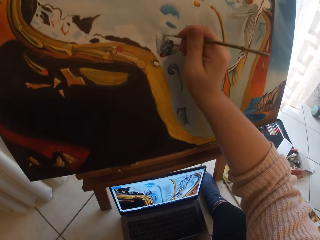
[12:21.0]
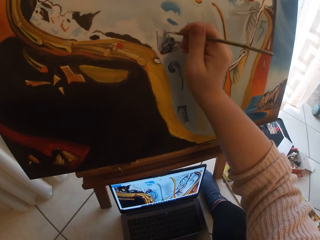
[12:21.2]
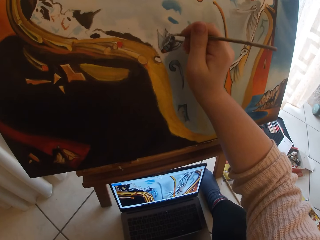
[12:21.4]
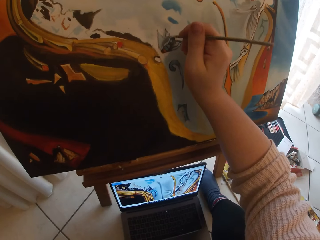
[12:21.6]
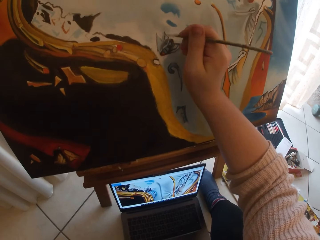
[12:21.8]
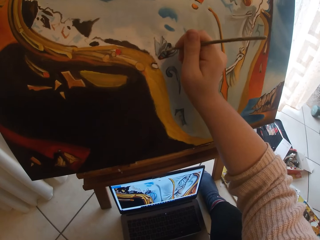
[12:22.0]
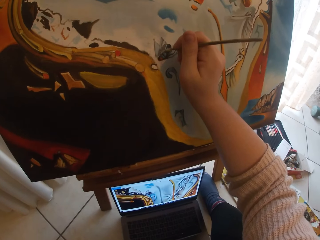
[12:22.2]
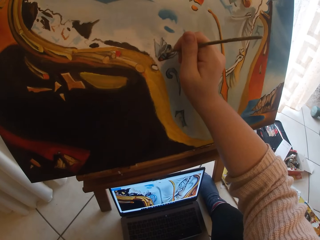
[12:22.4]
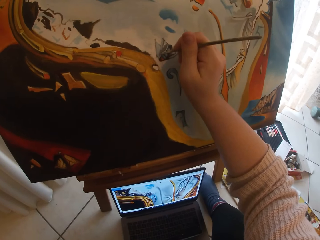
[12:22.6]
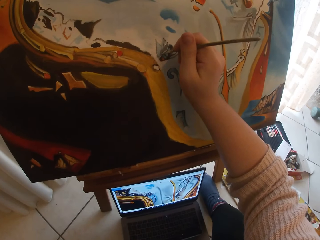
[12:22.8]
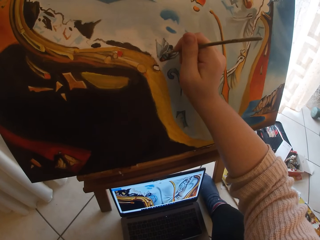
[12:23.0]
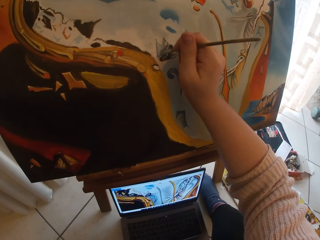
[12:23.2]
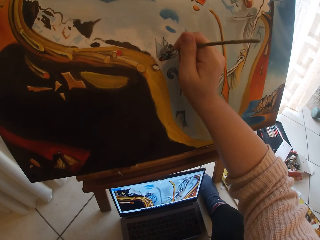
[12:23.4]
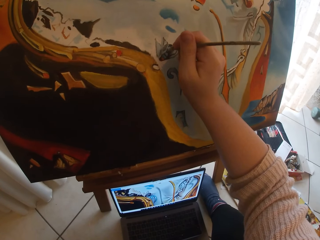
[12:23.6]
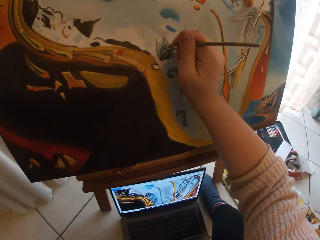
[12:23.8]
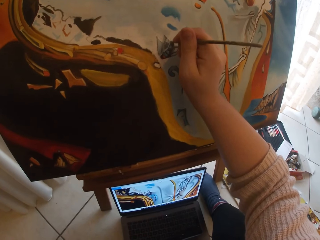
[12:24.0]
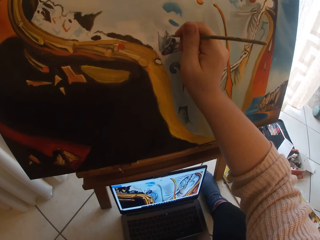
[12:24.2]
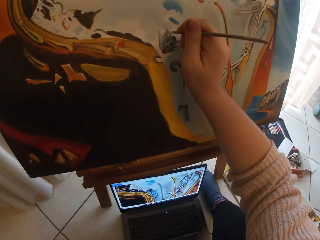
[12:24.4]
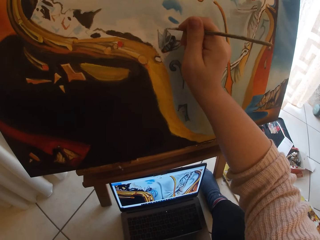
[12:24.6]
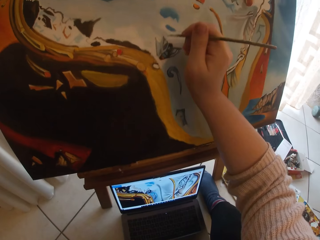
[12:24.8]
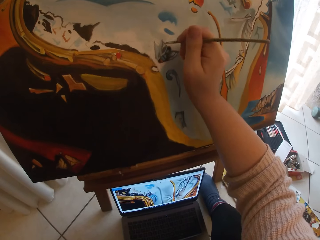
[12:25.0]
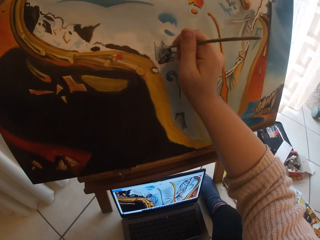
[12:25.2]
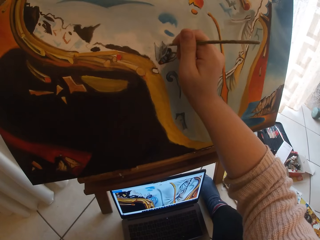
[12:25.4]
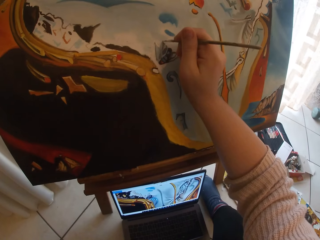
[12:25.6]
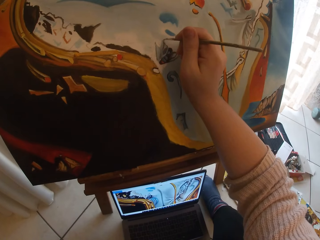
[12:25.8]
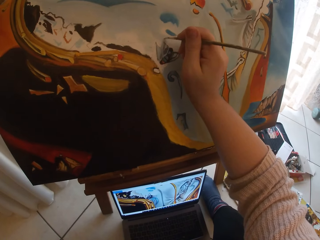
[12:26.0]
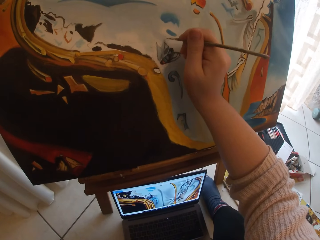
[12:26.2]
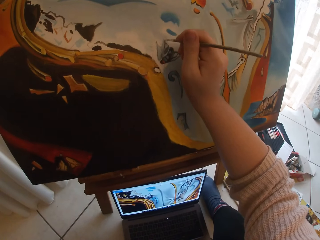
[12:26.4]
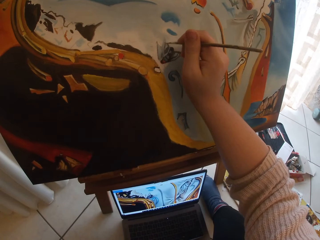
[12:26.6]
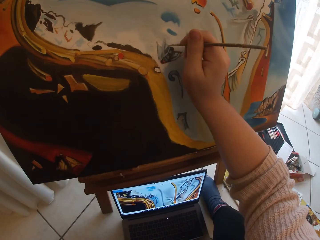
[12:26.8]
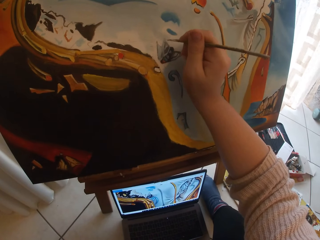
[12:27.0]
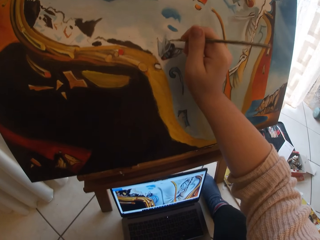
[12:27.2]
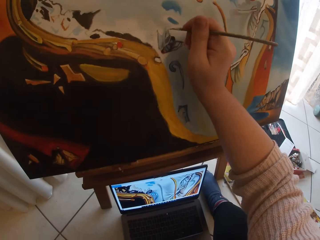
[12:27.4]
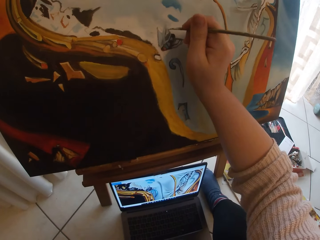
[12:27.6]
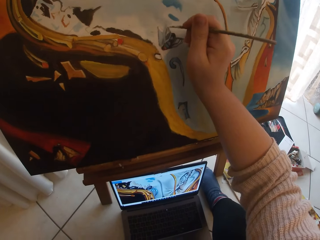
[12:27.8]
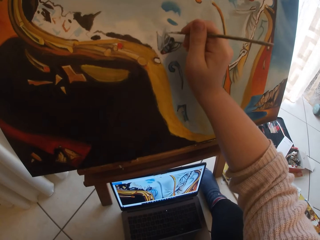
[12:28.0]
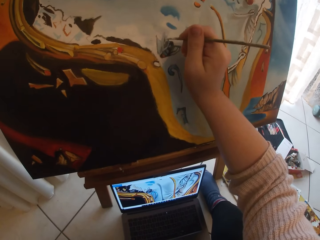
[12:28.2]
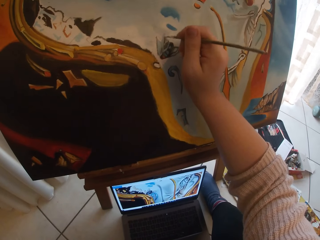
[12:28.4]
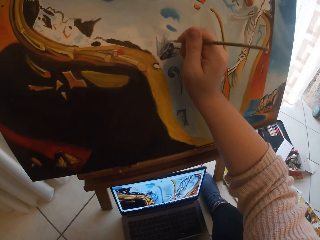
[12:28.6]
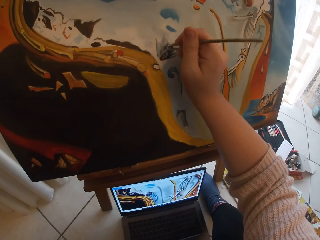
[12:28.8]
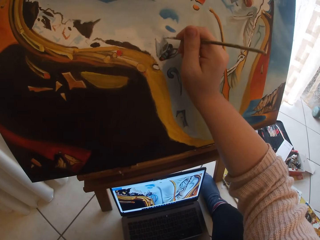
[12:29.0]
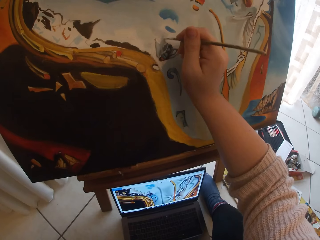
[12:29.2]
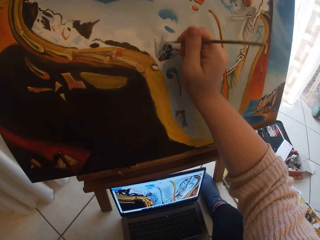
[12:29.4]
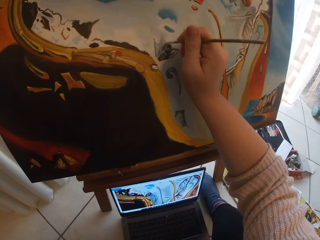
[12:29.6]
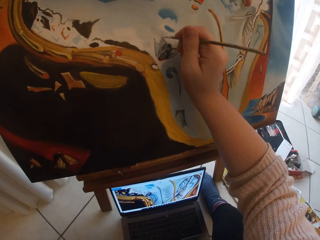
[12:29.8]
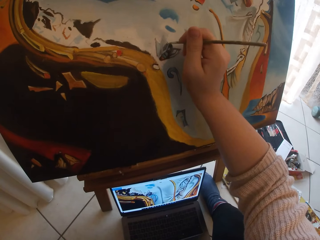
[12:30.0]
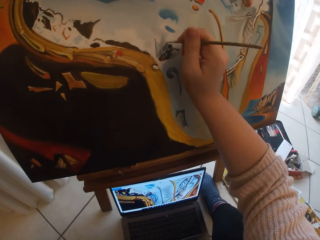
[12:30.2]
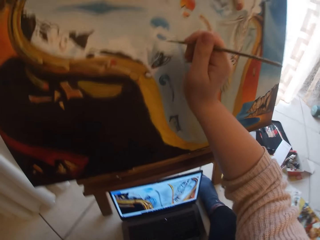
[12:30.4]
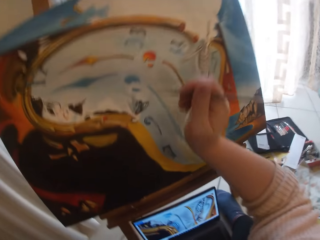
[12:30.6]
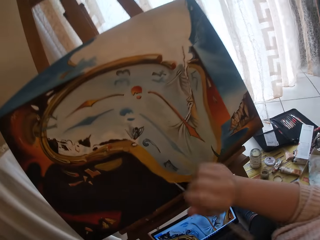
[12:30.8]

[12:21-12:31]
The camera wearer paints art.

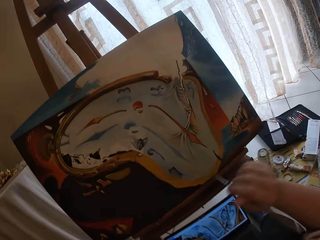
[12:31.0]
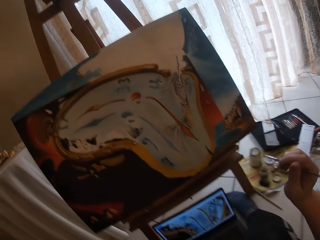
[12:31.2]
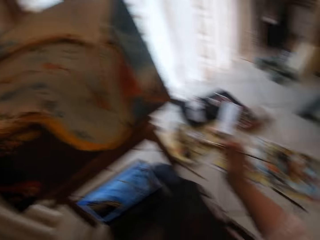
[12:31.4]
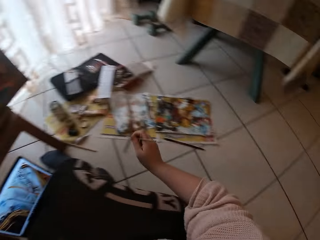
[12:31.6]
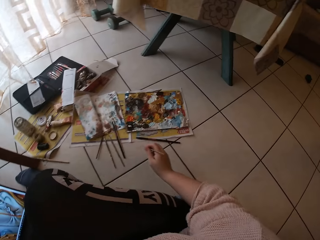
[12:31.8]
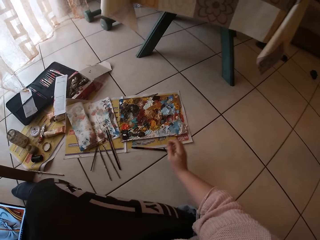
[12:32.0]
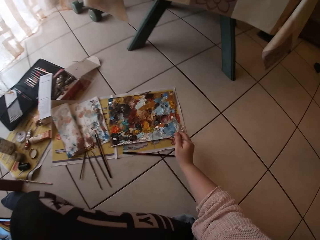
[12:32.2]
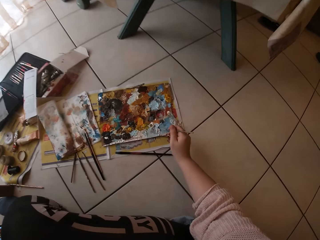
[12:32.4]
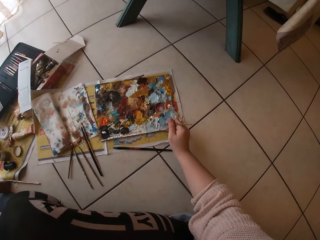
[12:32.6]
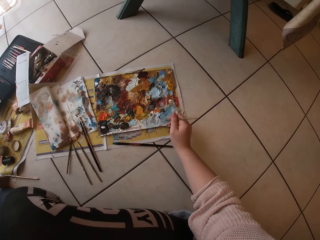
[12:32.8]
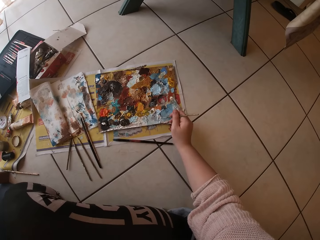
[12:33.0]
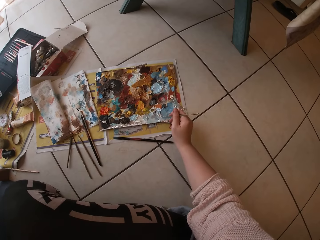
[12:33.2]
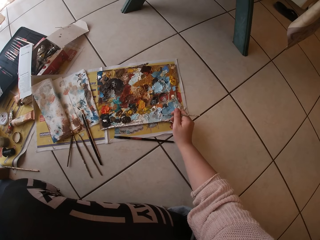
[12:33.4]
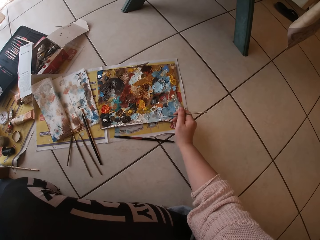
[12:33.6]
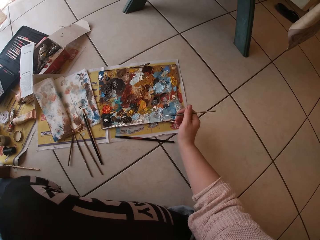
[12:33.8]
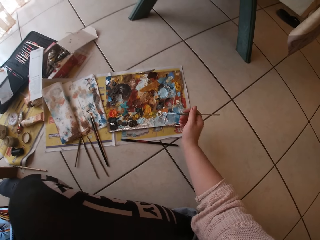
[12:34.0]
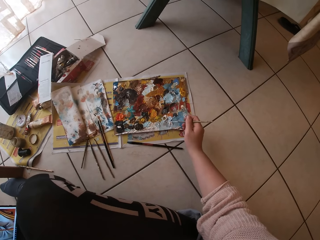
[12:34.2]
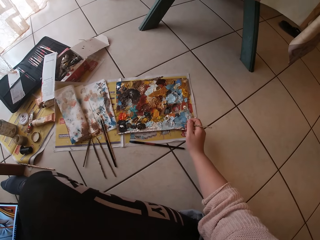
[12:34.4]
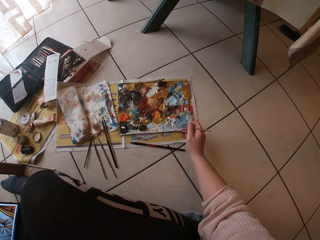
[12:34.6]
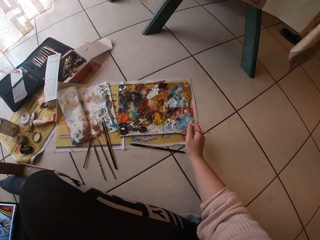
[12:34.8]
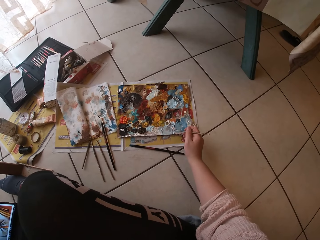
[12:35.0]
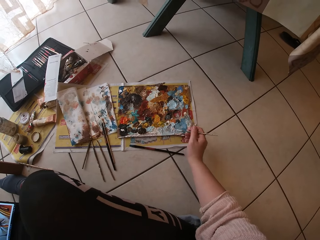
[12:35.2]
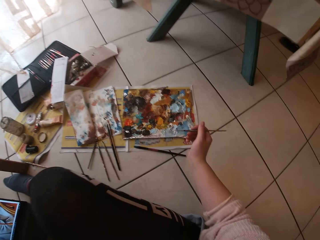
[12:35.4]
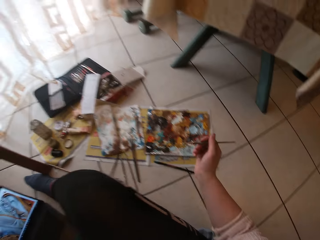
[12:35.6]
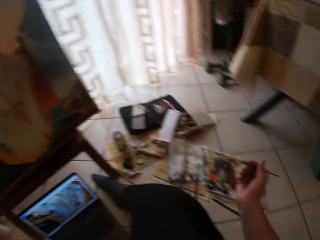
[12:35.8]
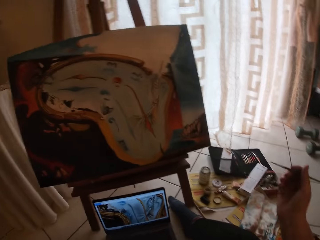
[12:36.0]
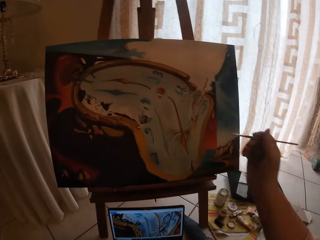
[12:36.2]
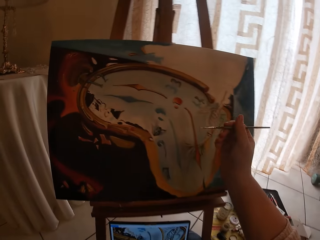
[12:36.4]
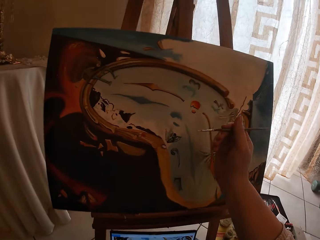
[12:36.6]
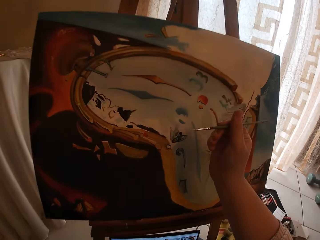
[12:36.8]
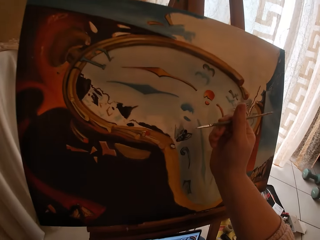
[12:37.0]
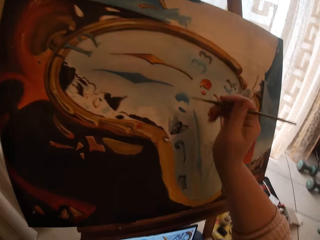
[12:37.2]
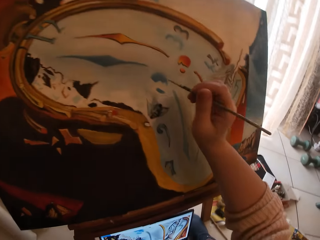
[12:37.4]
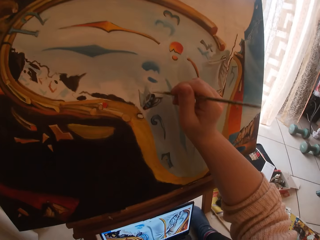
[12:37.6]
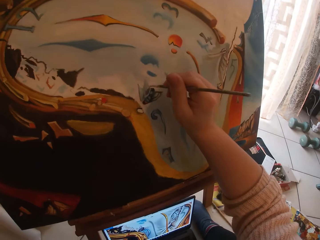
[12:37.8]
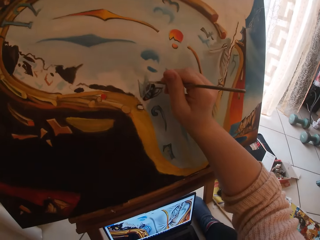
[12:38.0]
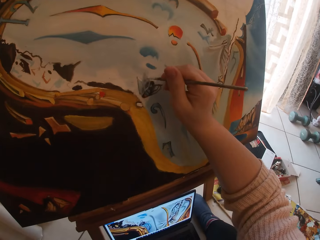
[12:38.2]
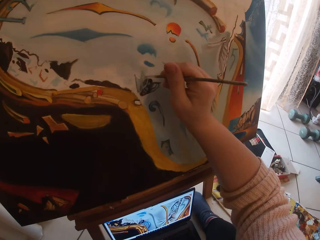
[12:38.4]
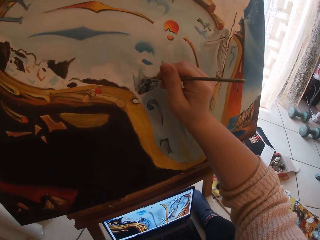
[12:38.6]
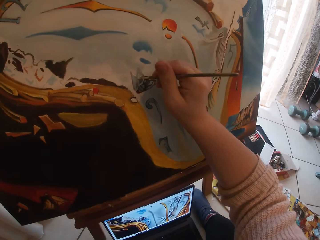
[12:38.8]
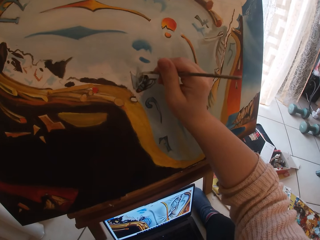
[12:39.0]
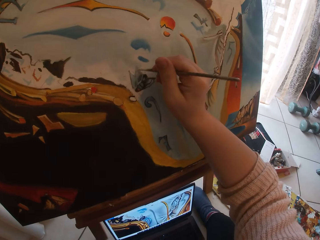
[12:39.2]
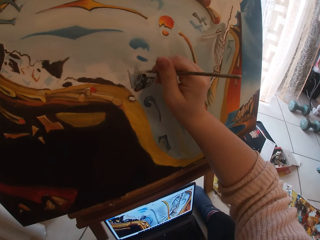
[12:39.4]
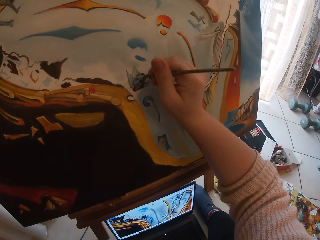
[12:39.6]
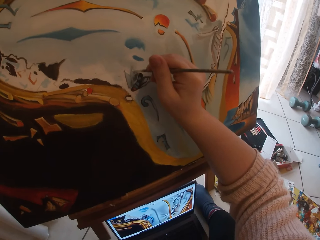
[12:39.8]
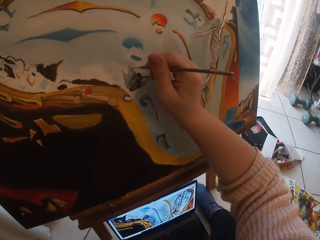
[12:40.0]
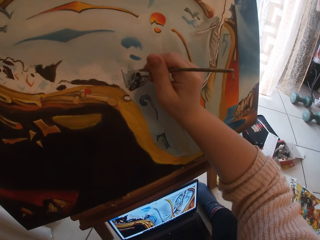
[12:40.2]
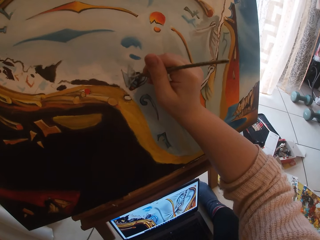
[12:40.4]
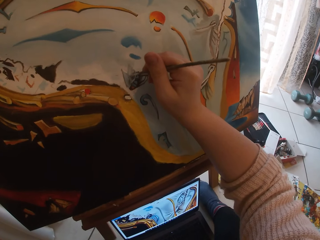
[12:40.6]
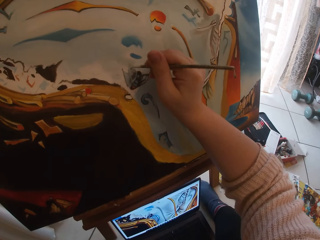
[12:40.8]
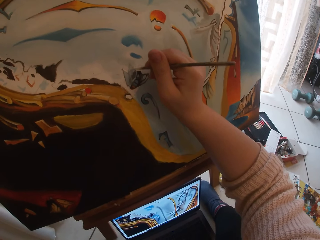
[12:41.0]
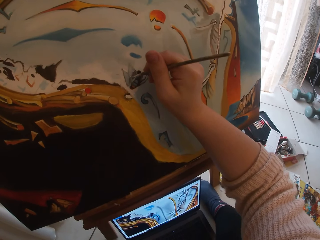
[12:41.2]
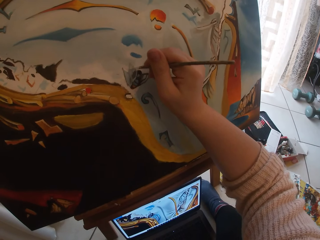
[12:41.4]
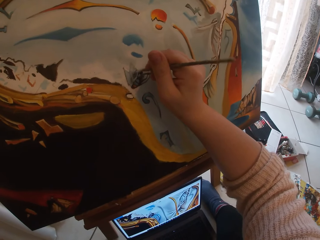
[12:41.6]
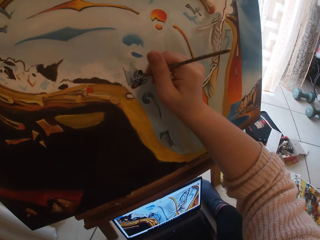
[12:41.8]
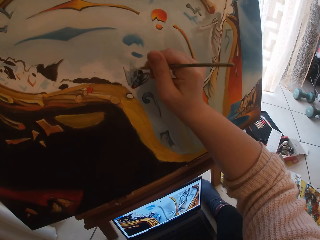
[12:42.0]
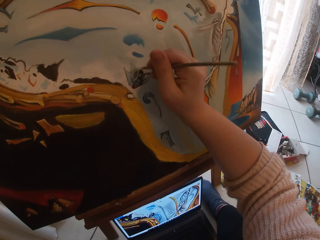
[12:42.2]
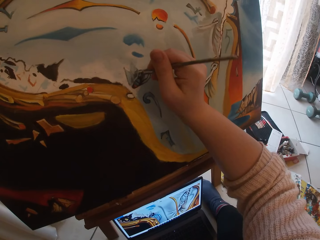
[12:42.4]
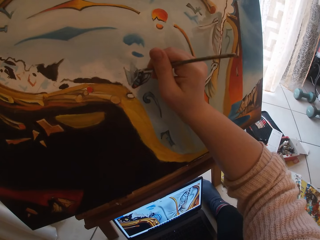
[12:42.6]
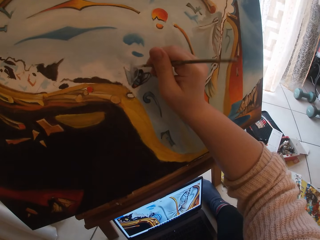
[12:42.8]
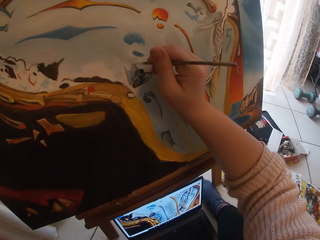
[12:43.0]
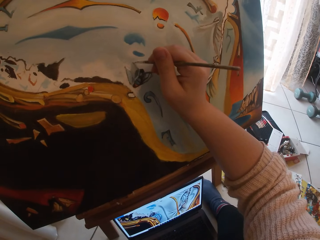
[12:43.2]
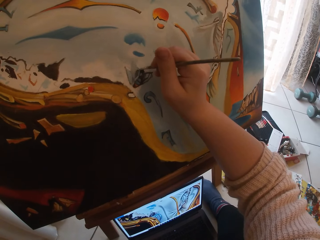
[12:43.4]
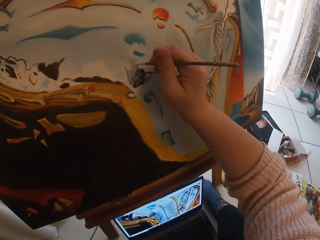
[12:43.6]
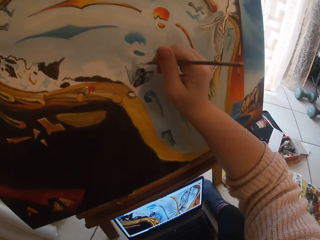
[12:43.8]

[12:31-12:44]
The camera wearer swirls the brush on the palette. They pick up paint with the paint brush. They paint the canvas.
